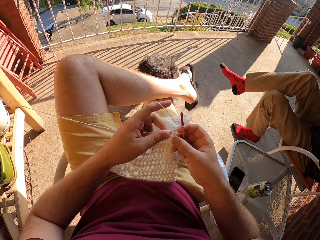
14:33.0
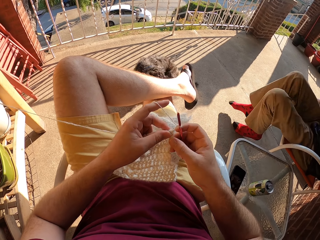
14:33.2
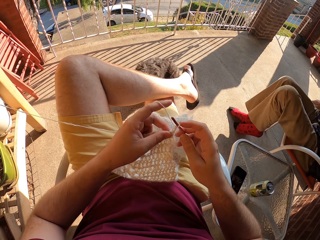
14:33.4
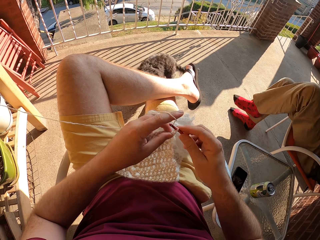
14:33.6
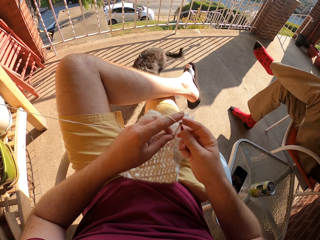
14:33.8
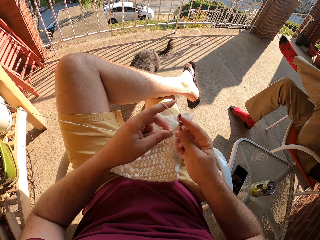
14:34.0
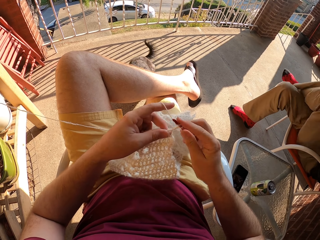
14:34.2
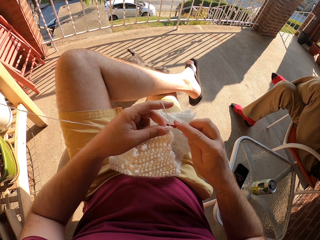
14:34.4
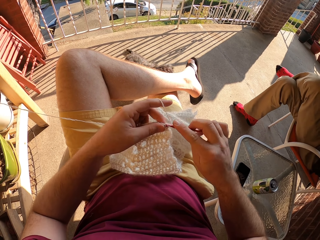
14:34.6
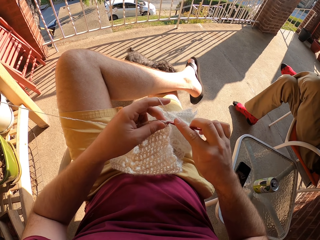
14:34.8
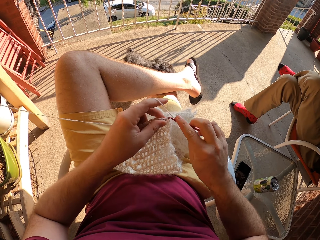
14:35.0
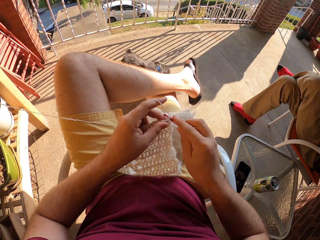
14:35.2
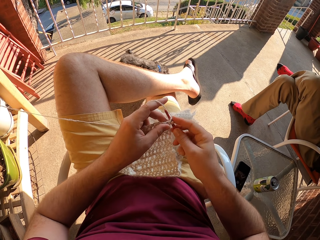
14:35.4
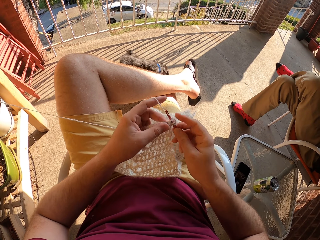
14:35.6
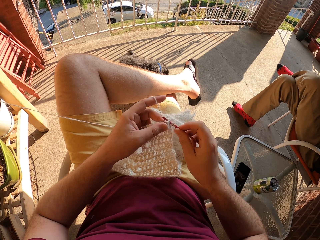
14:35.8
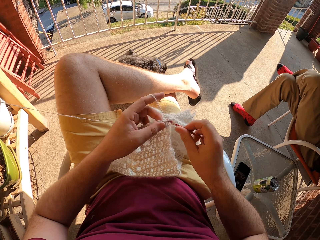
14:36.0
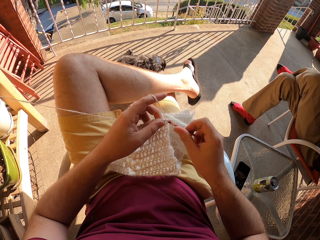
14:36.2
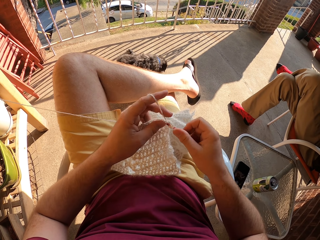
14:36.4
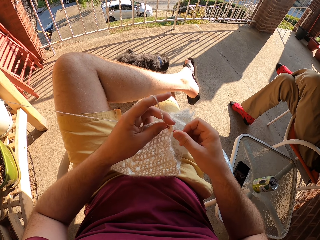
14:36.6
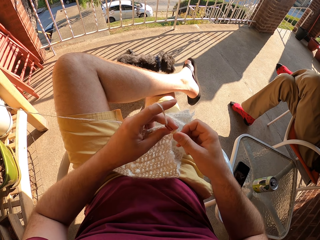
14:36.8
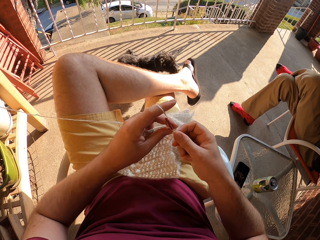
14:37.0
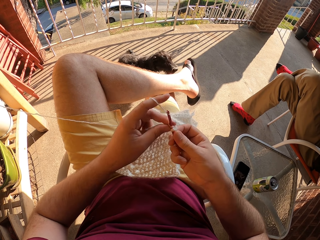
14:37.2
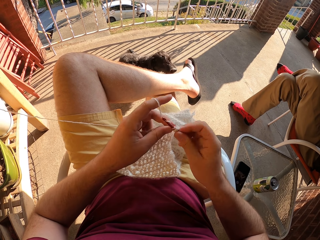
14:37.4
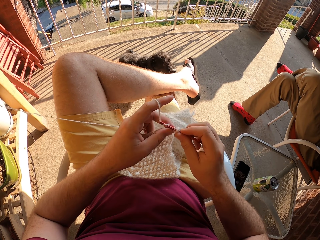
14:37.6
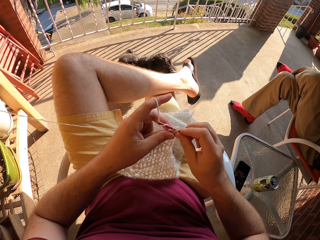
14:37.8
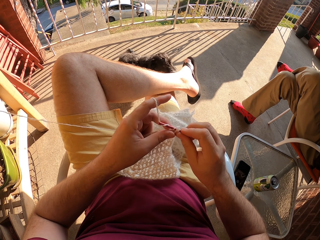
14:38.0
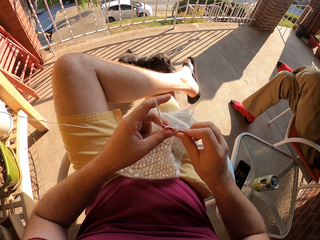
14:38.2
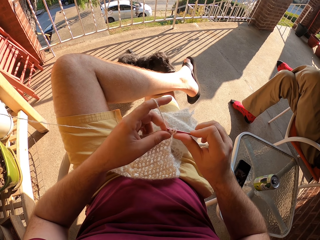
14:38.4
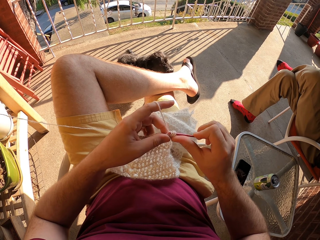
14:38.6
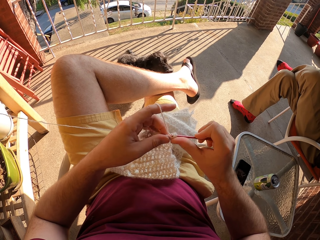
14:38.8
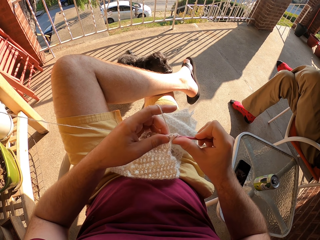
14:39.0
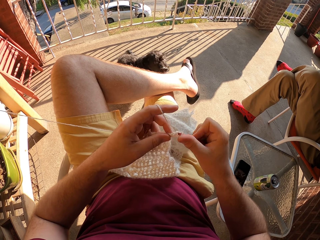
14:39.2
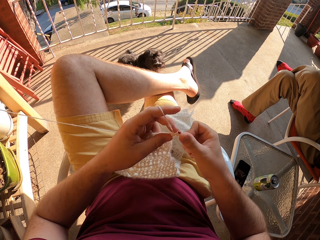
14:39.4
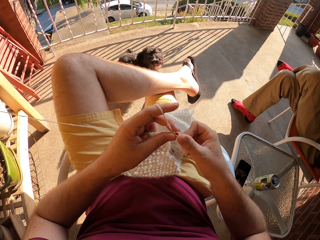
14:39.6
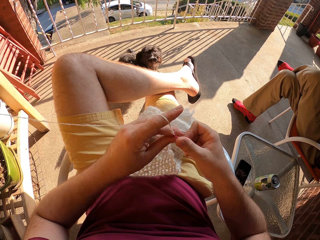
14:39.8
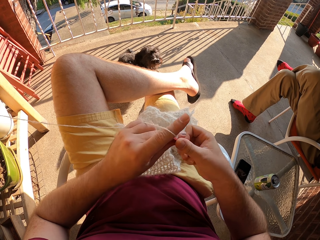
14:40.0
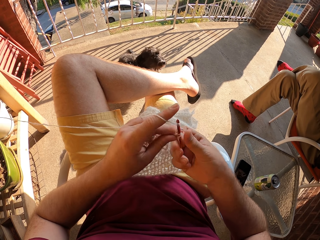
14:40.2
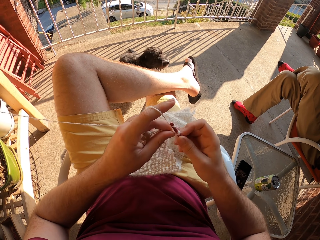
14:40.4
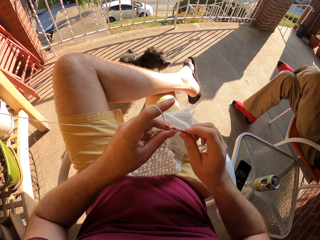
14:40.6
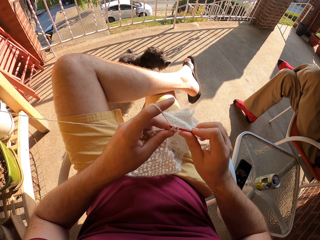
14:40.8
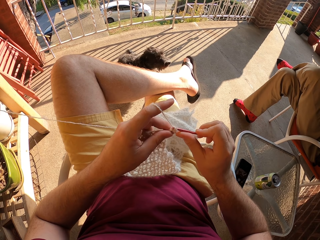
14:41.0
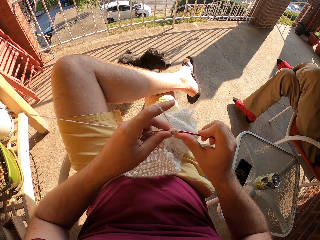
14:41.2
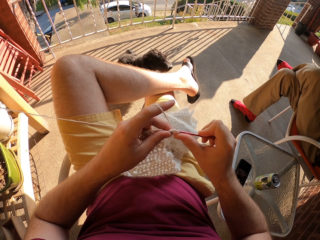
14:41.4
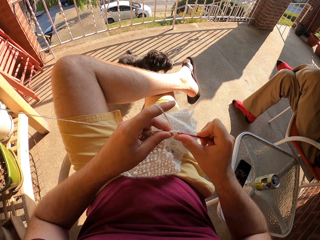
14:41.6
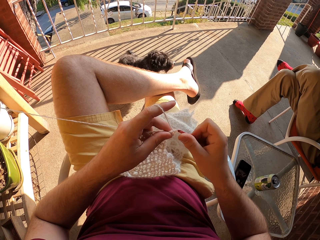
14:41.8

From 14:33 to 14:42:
A person moves his legs. The person taps his leg on the floor.

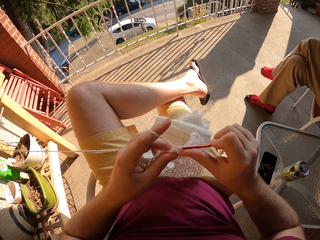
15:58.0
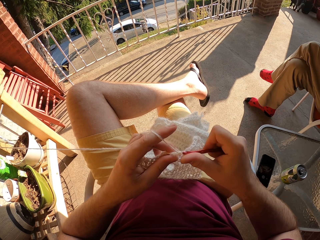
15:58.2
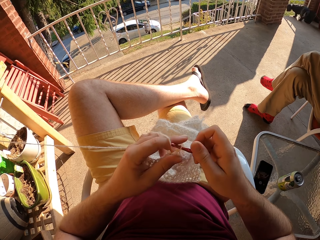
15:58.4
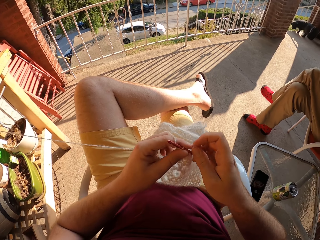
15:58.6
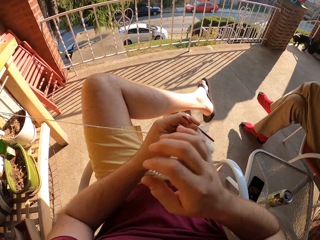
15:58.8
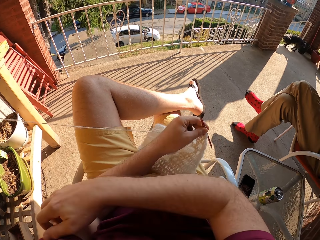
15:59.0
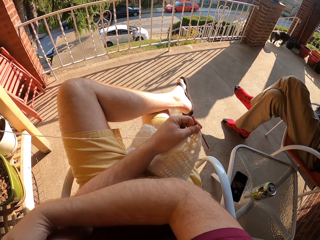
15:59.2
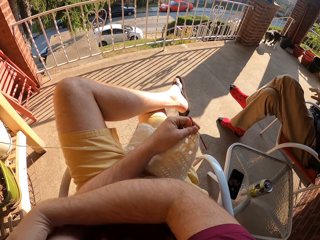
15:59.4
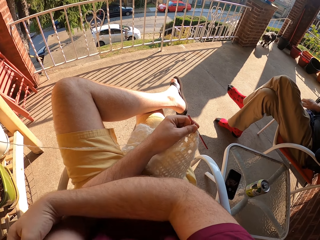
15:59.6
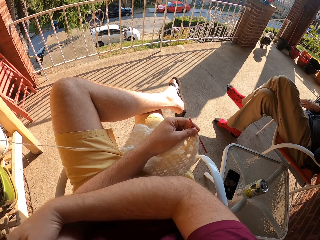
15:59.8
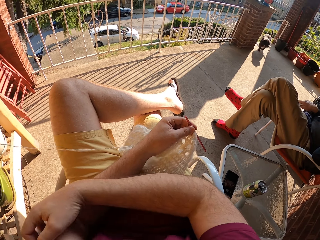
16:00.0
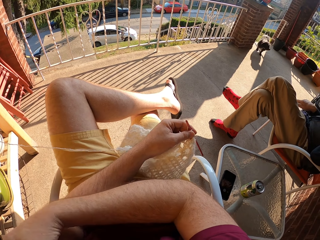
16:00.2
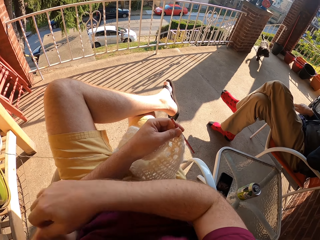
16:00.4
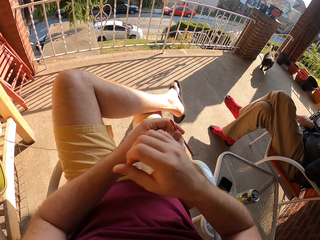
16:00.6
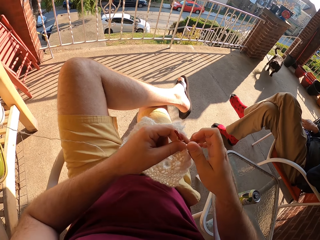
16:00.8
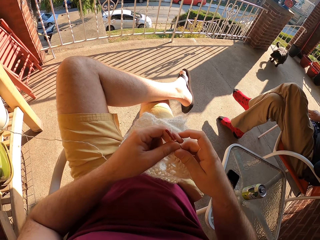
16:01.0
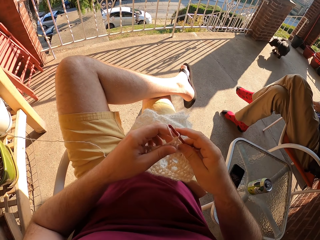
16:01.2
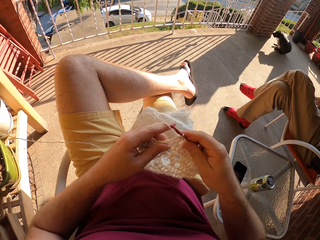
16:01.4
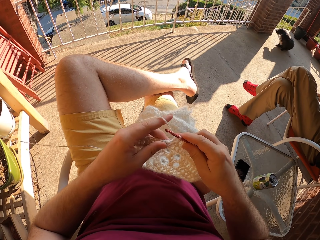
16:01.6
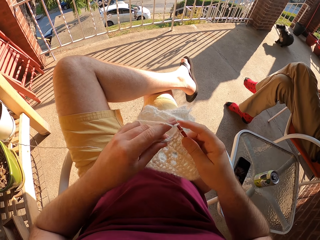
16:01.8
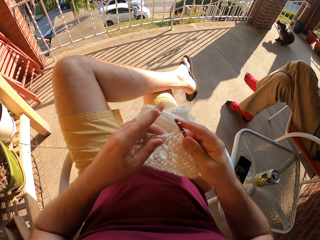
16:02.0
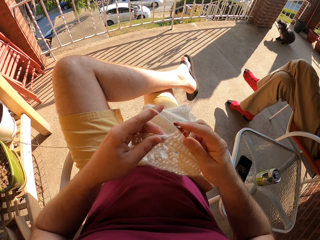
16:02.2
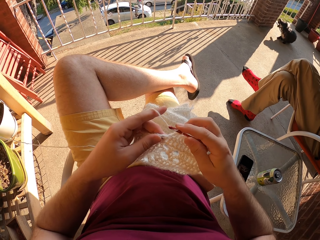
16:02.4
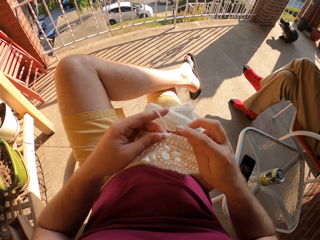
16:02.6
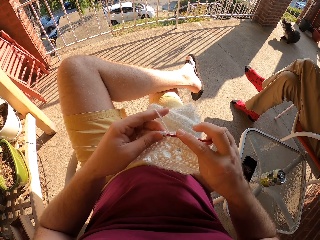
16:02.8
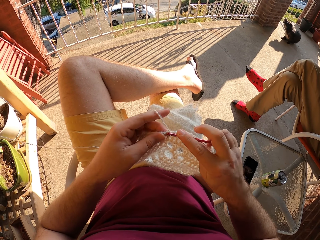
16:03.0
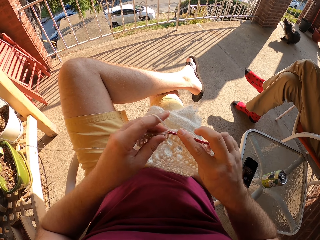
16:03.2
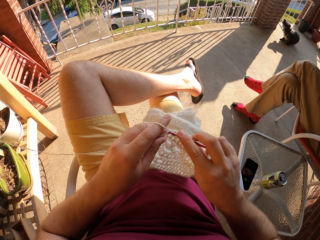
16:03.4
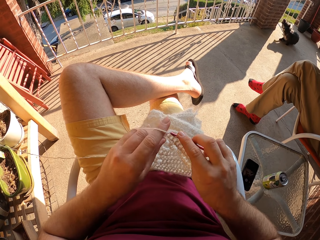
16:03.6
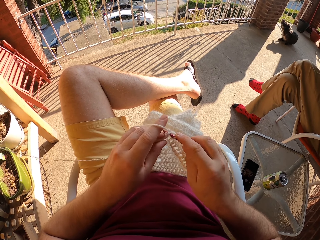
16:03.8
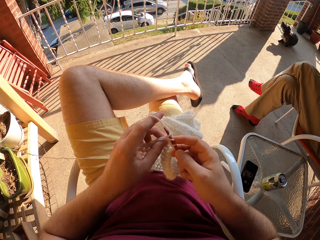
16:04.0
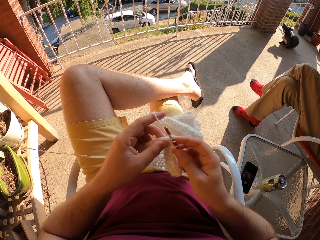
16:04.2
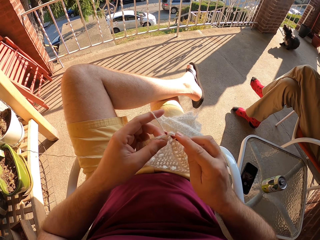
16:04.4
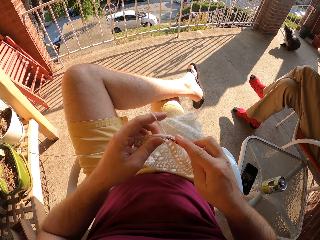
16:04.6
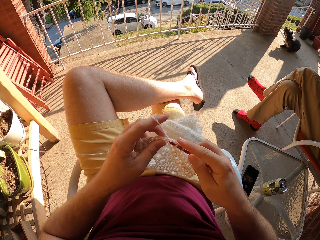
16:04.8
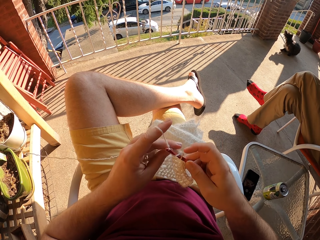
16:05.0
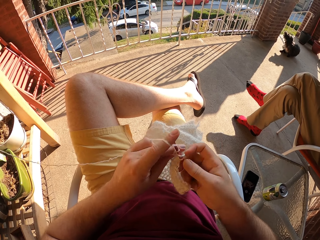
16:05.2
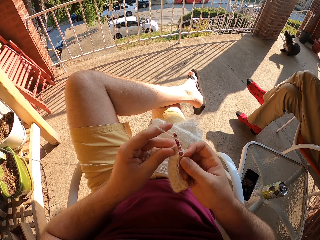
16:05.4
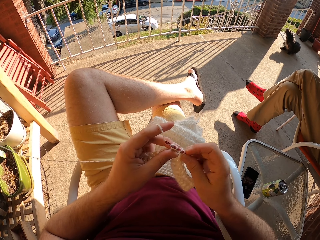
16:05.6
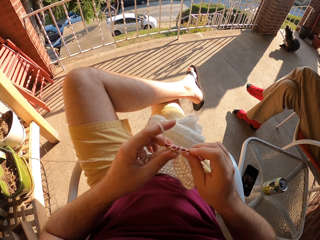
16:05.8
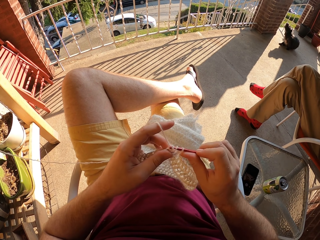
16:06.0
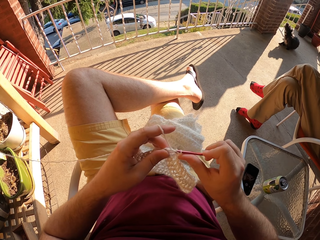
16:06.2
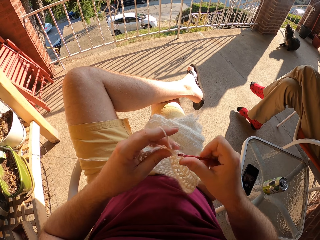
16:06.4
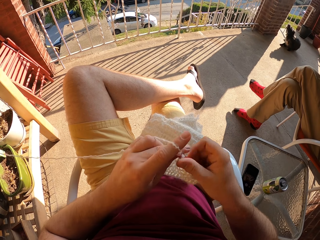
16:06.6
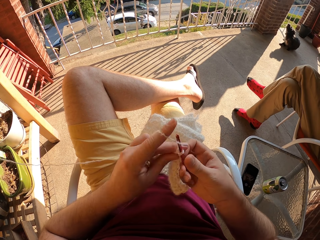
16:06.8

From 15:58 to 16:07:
The camera wearer scratches his arm. He crochets the fabric with a crochet hook.

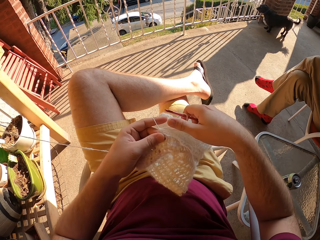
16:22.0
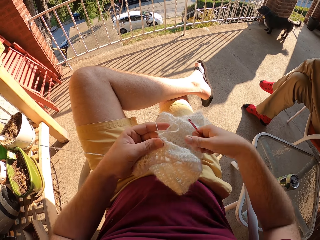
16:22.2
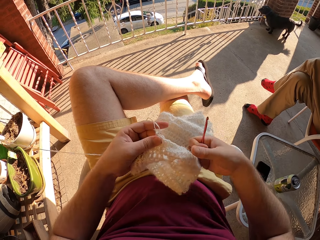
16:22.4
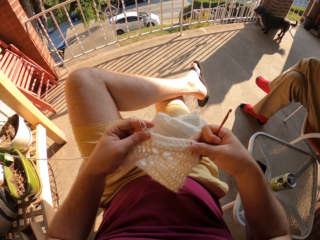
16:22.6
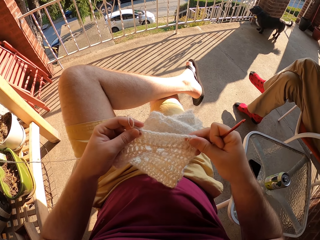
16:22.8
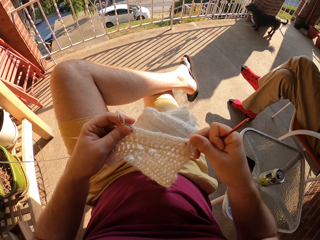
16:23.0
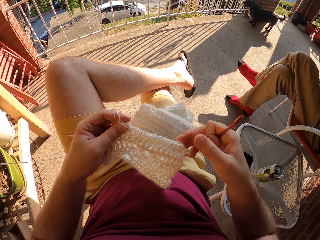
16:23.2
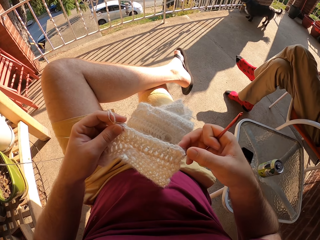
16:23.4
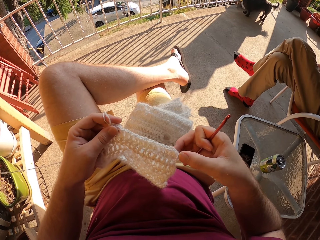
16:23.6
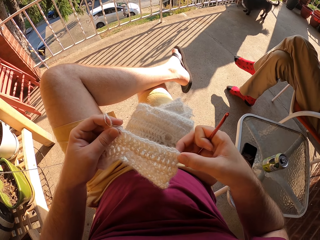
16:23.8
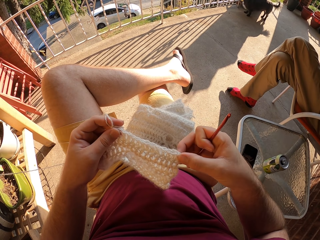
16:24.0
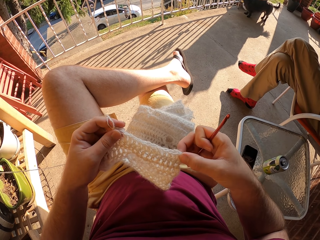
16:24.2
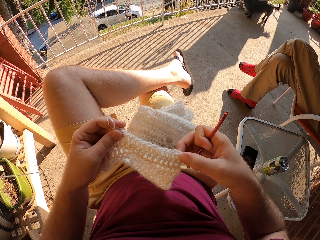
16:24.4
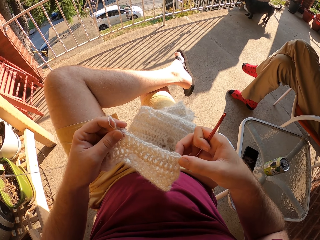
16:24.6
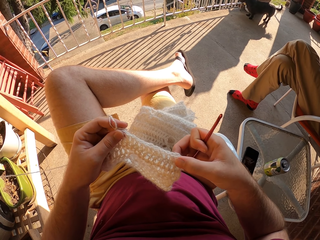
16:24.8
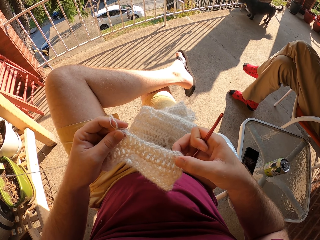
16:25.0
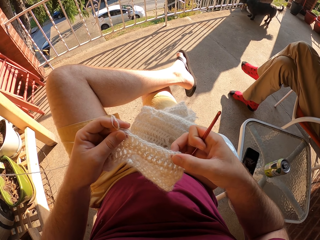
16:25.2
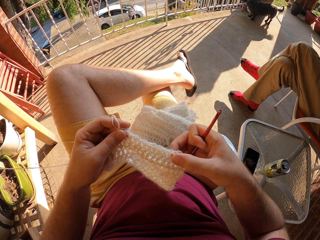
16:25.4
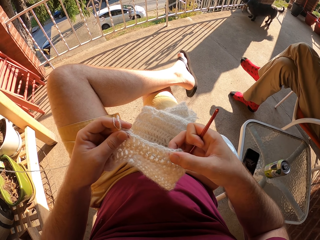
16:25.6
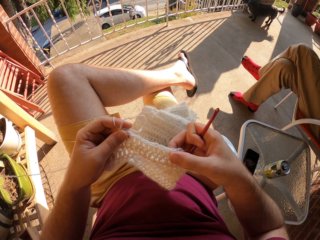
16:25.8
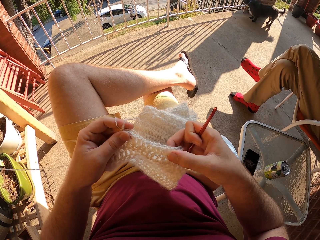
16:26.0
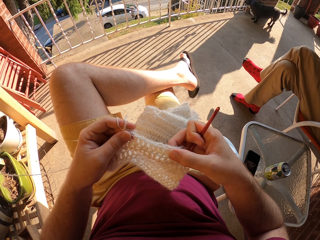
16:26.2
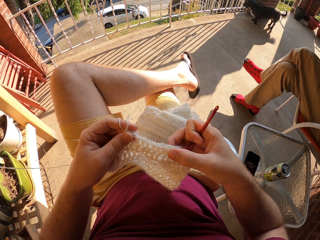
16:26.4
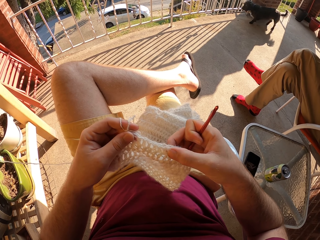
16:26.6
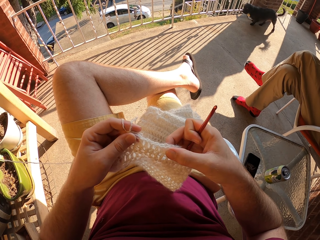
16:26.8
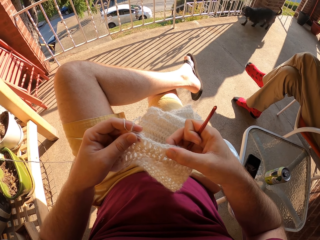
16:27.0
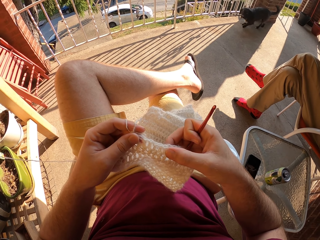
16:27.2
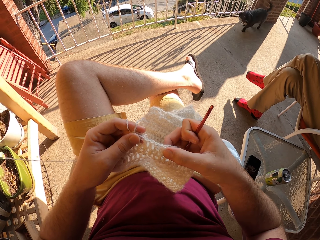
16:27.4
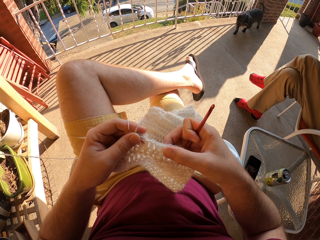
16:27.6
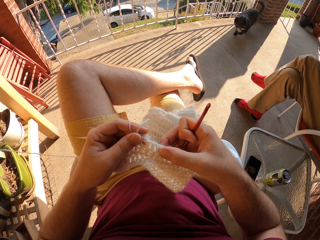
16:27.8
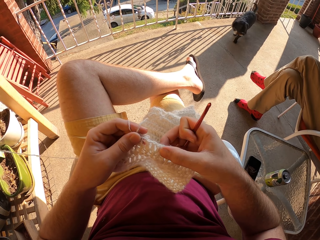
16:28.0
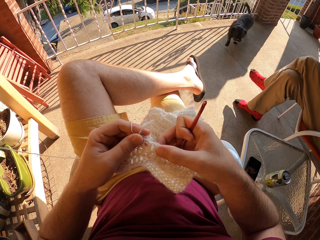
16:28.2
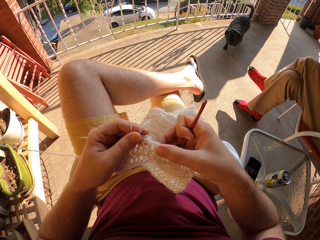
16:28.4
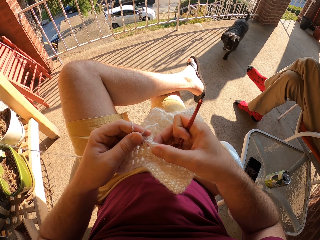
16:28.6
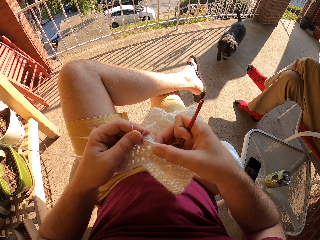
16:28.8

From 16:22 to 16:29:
The camera wearer touches the fabric.
